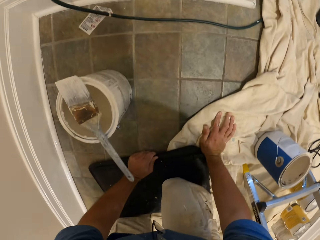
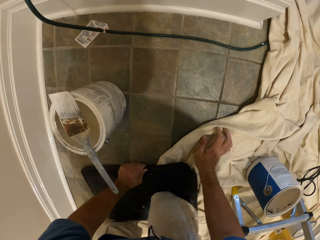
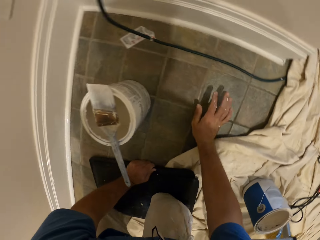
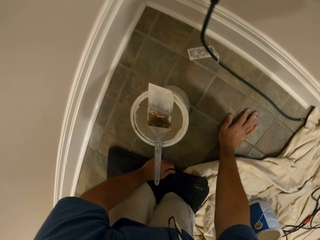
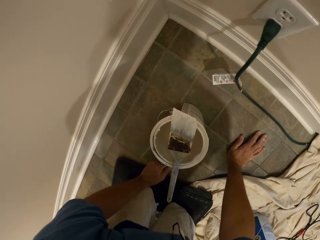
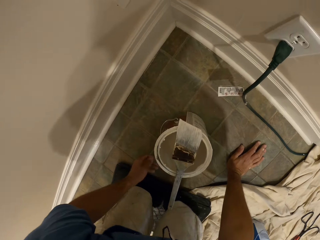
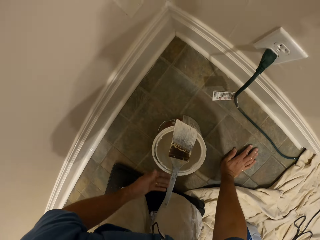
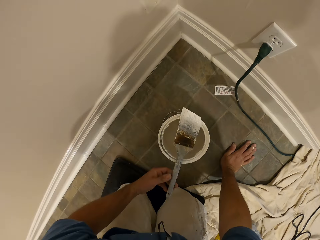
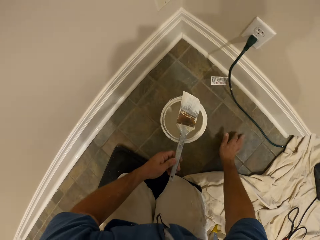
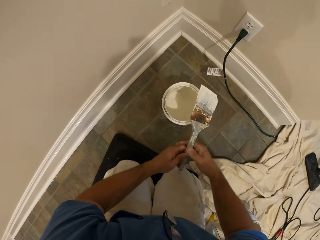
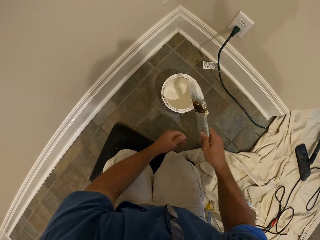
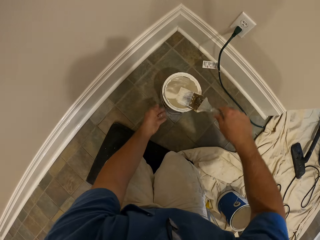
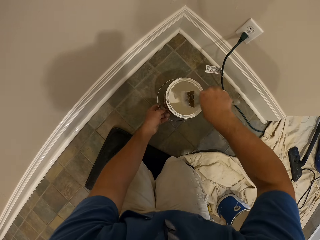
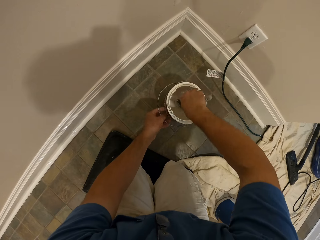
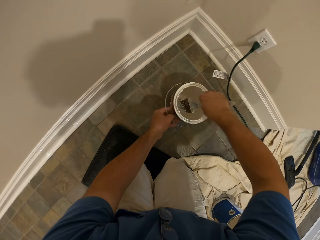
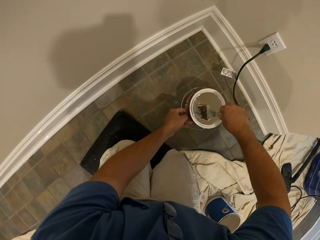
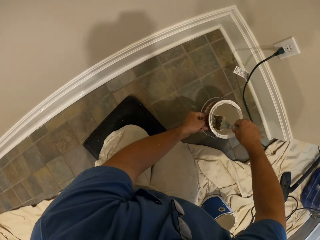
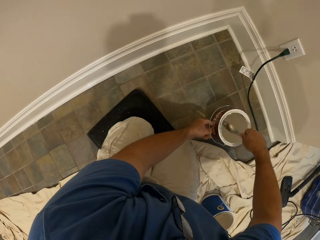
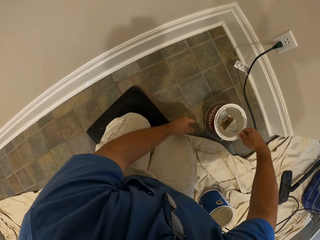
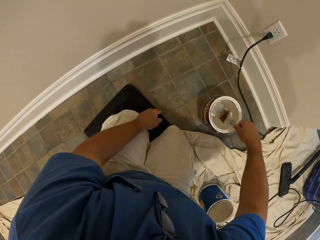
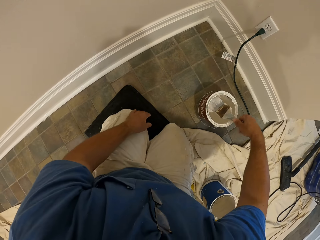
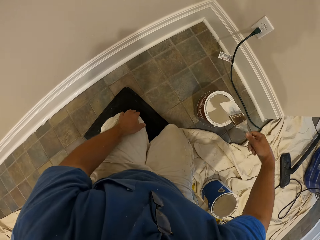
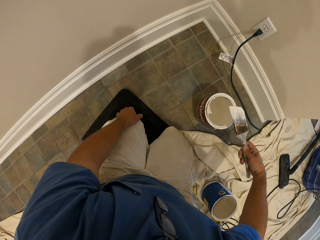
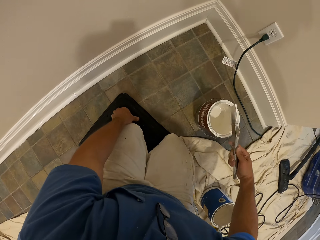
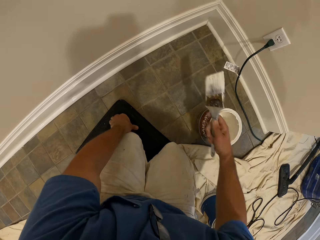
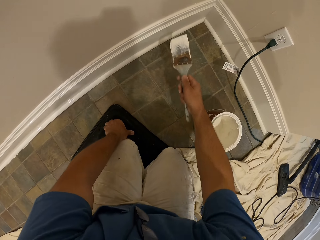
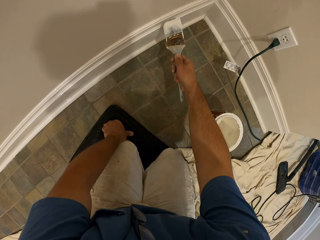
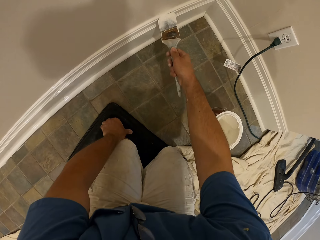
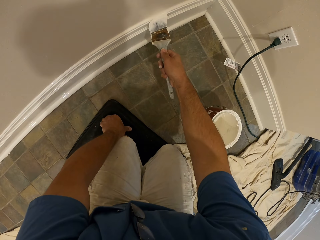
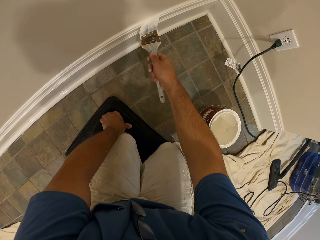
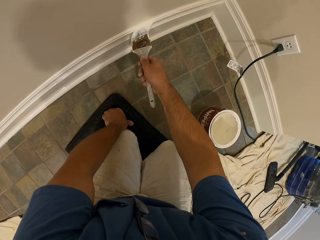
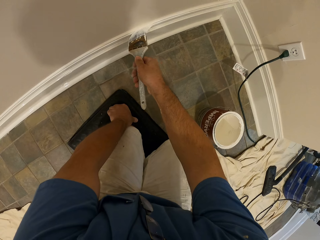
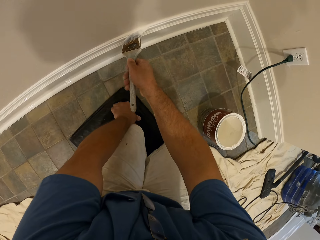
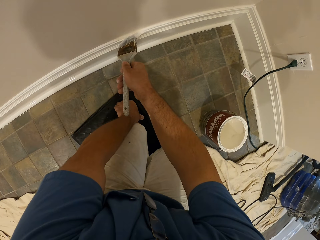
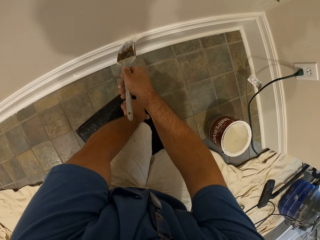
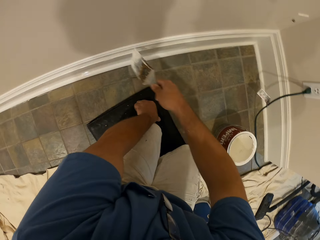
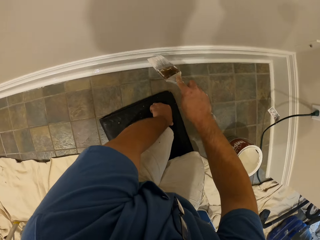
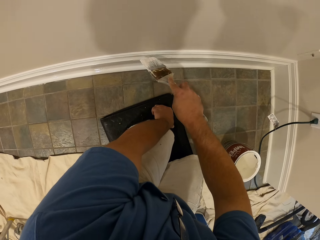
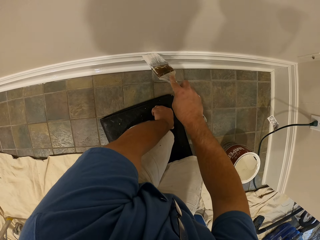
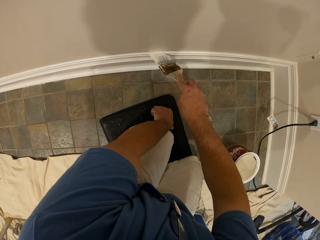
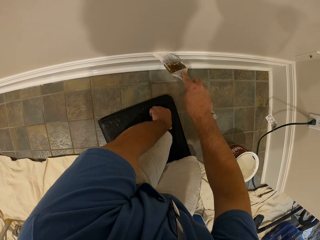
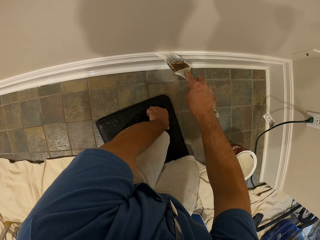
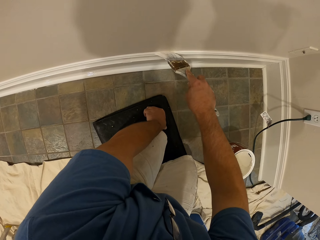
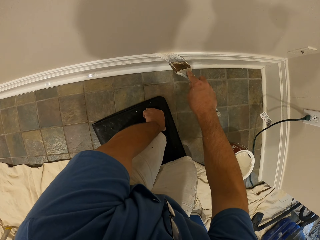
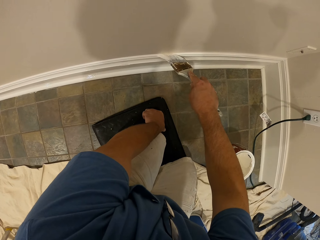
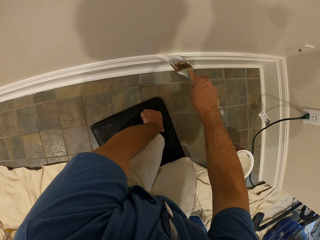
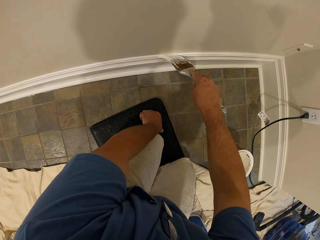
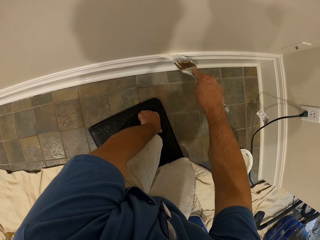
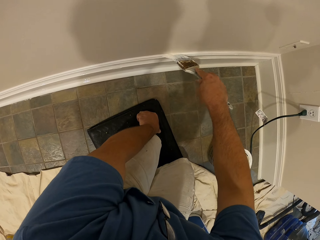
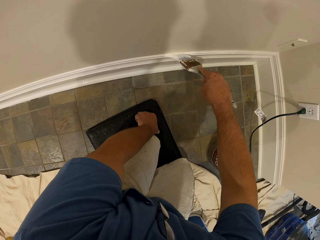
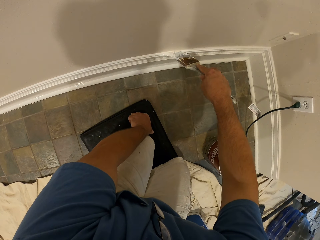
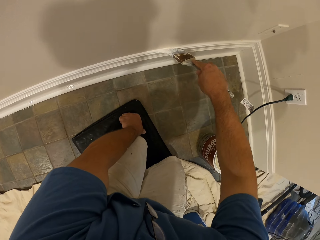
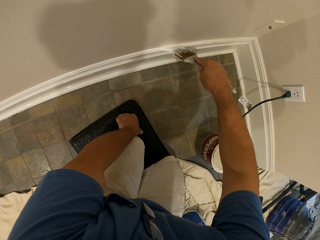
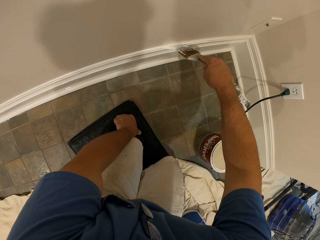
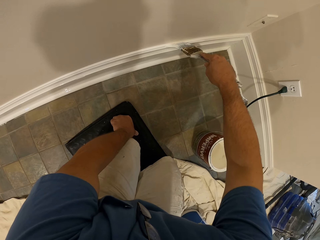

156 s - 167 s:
The camera wearer kneels on the knee mat. He picks up the paint brush from the bucket of paint. He paints the baseboard. He dips the paint brush in the bucket of paint with his right hand. He moves the bucket of paint with his left hand. He paints the baseboard with the paint brush.

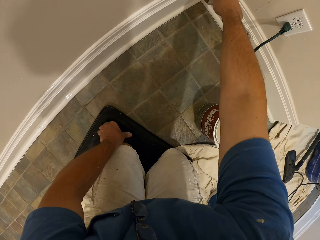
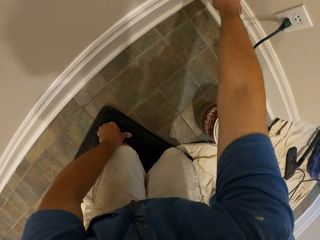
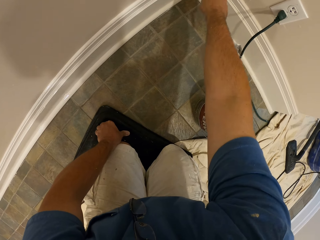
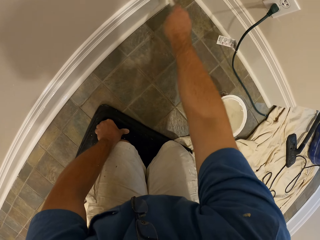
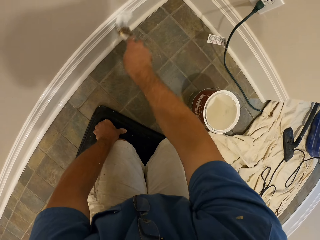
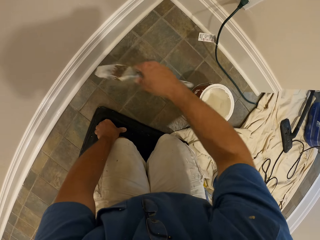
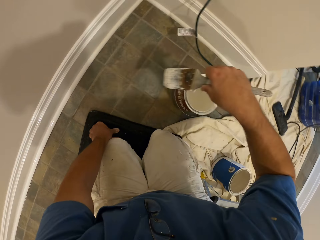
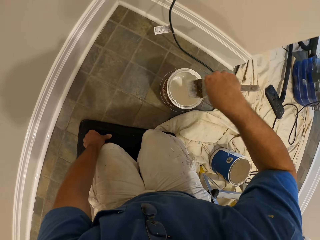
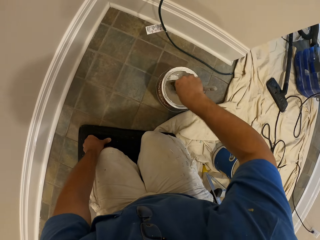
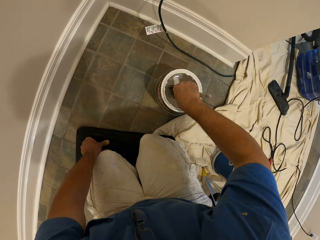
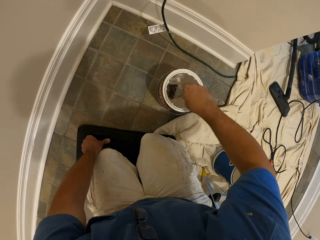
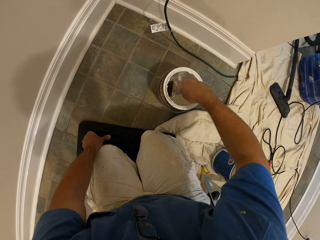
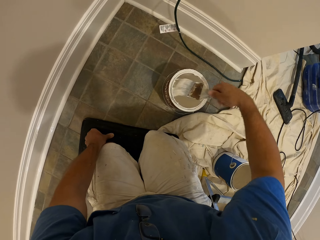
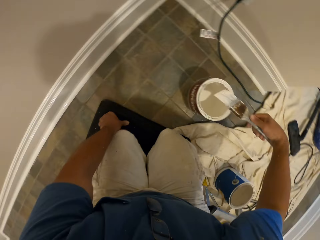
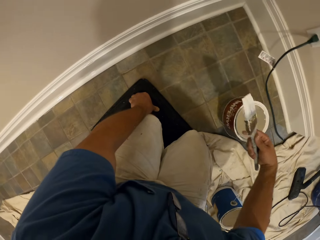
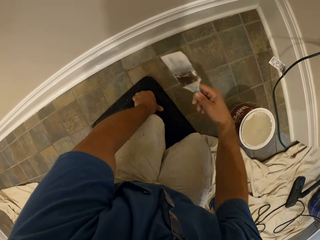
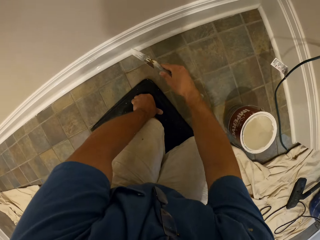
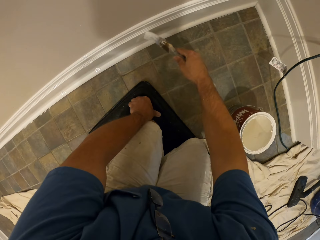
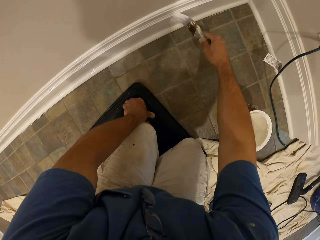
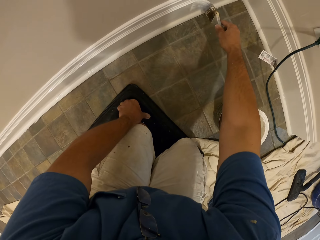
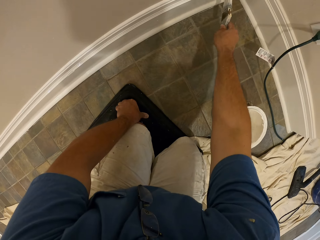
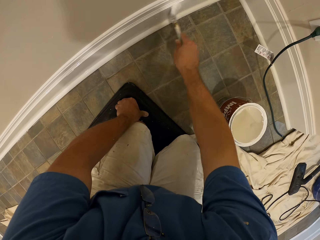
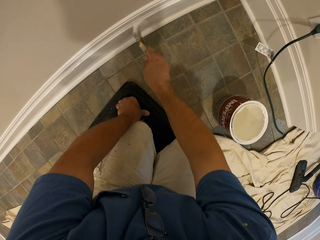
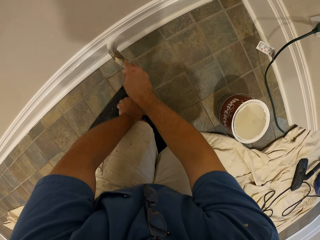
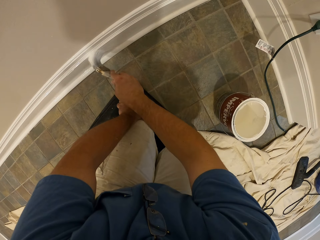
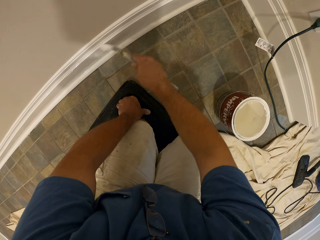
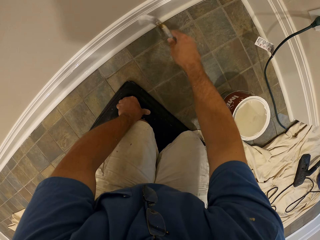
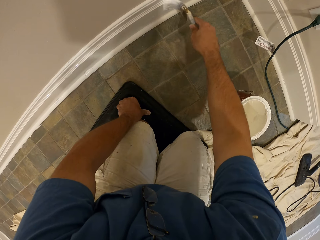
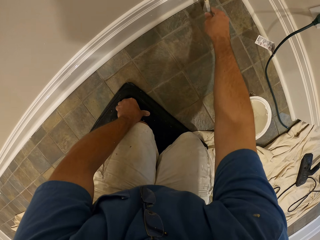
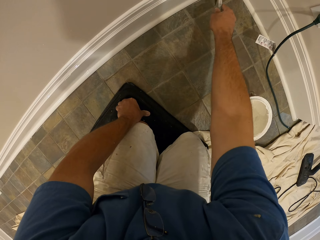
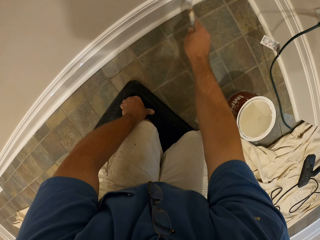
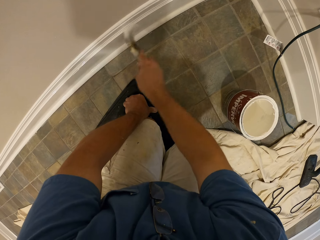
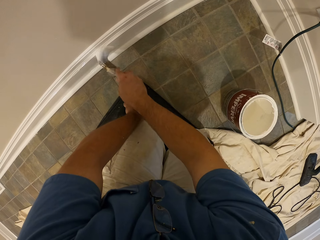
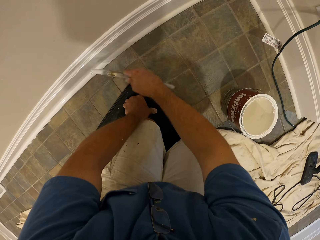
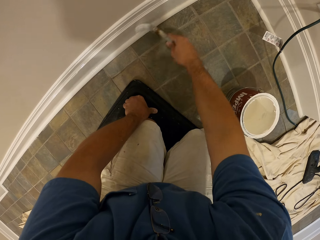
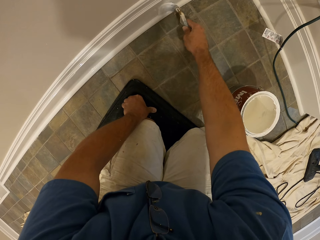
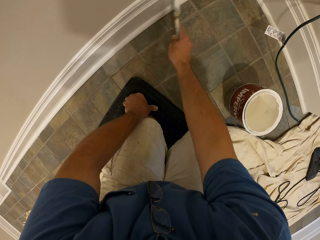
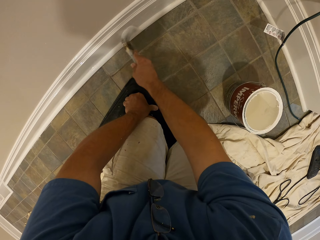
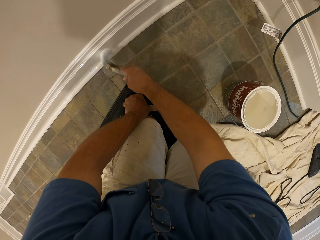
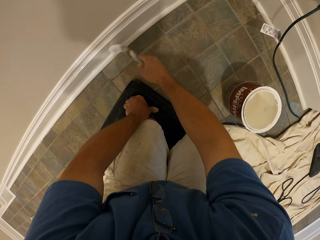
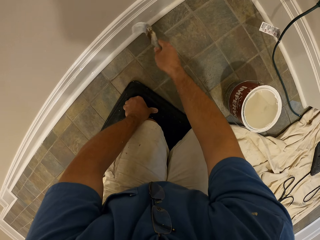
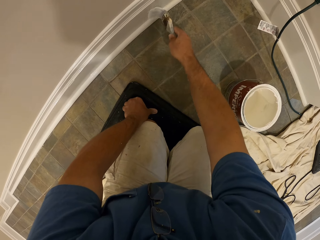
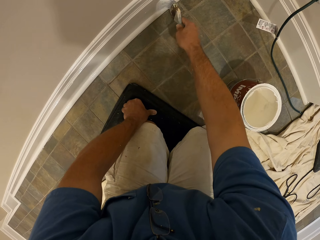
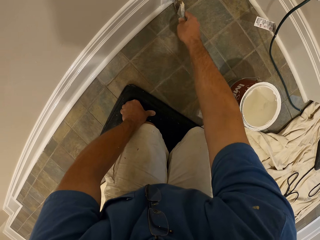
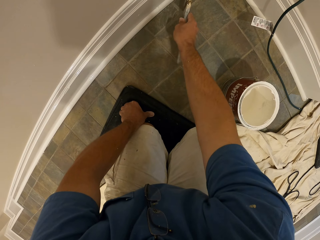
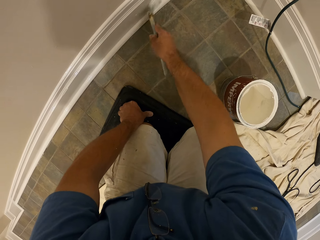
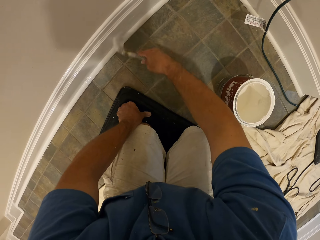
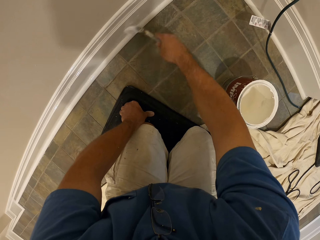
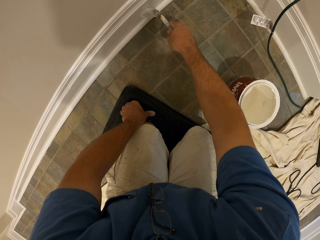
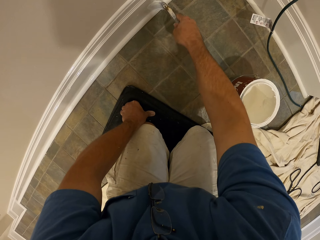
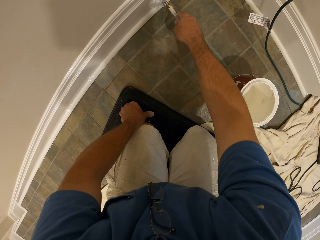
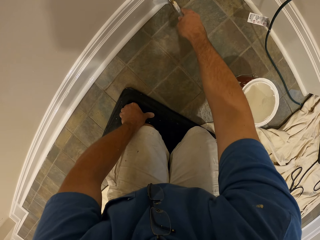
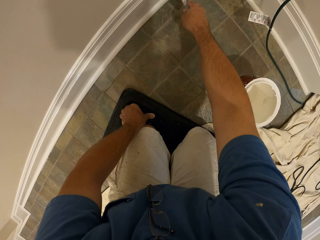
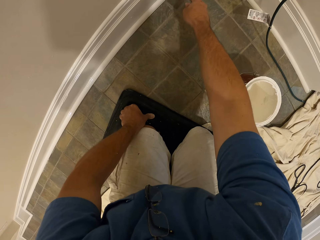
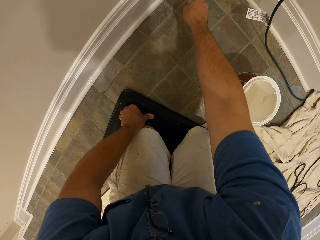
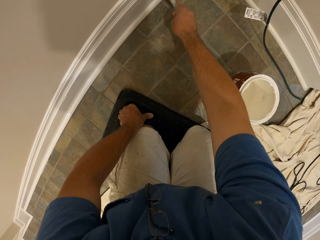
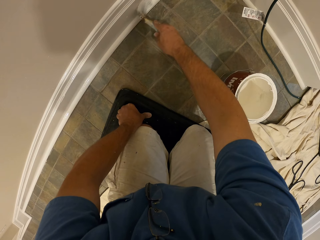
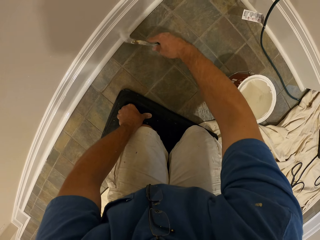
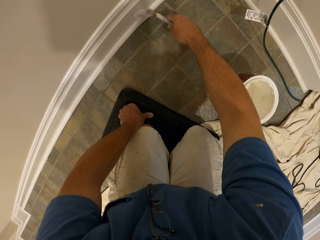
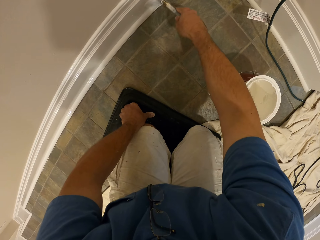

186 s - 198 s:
The camera wearer dips the paint brush in the bucket of paint. They paint the baseboard with the paint brush.
